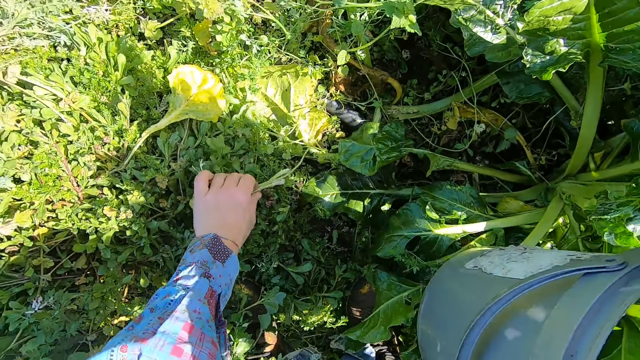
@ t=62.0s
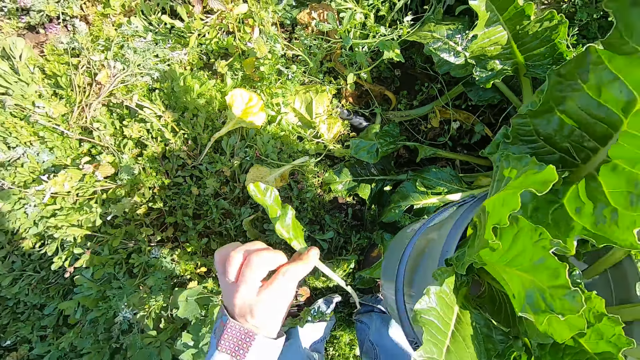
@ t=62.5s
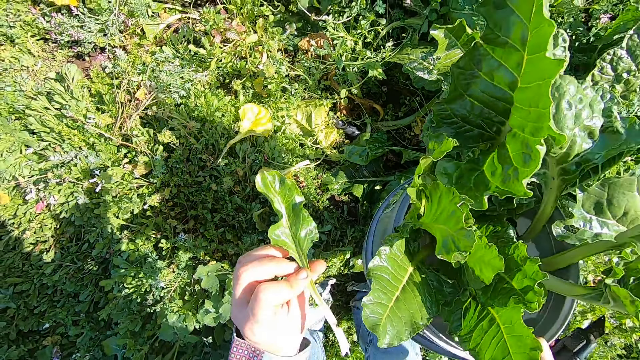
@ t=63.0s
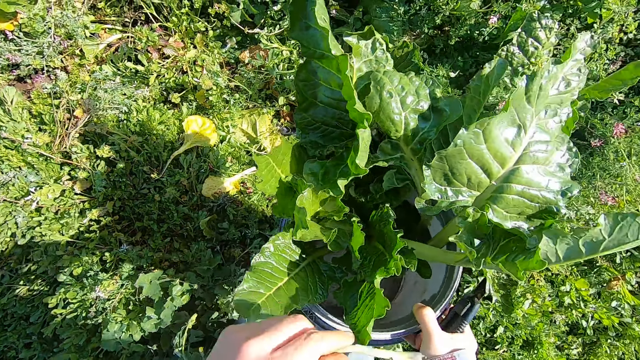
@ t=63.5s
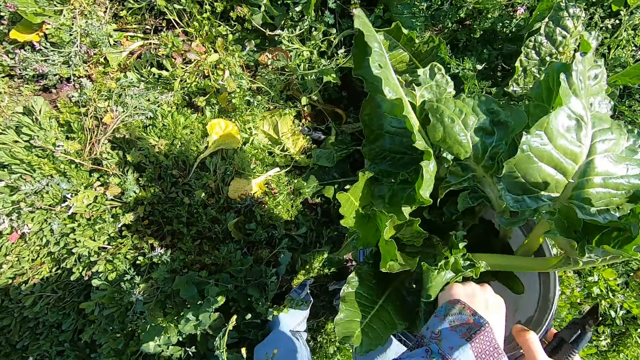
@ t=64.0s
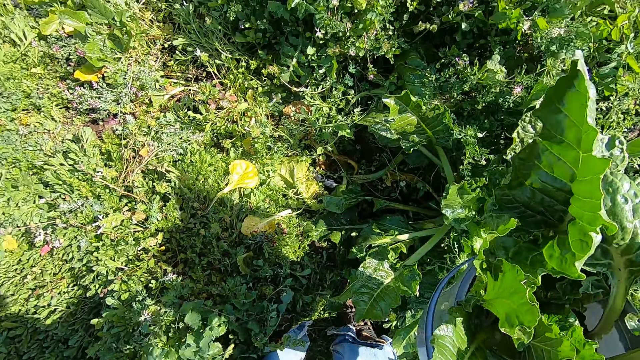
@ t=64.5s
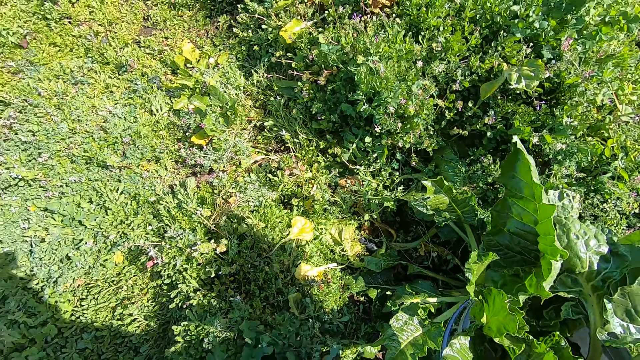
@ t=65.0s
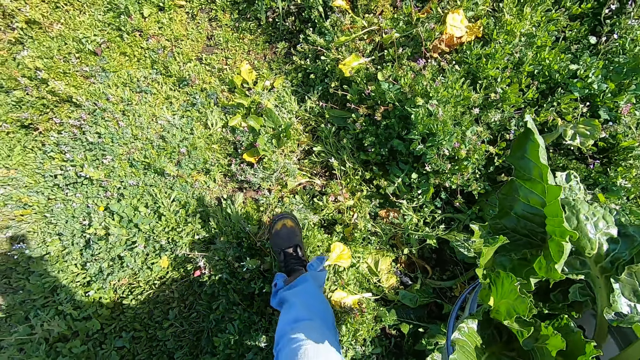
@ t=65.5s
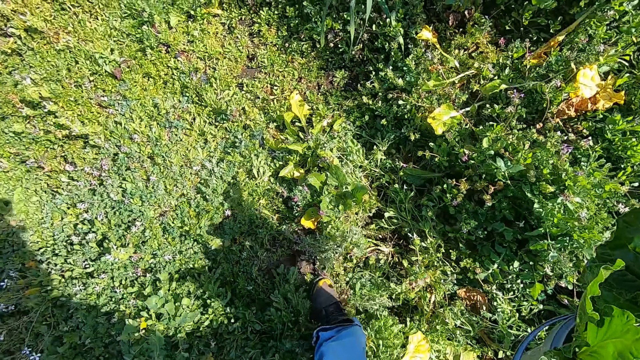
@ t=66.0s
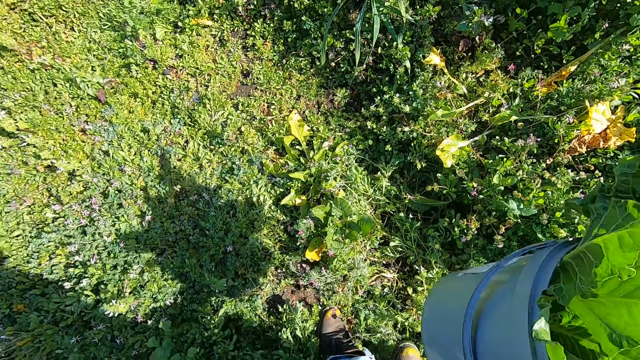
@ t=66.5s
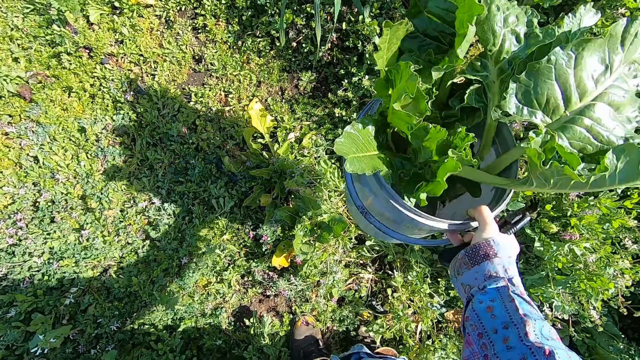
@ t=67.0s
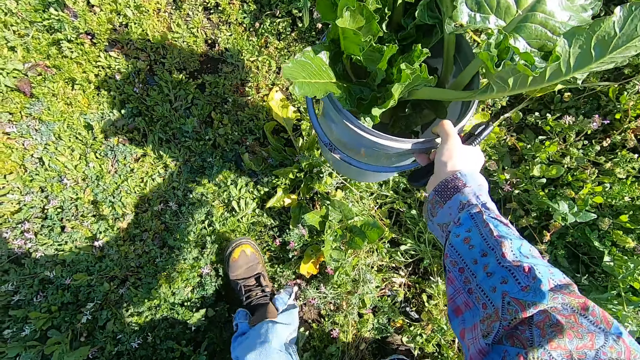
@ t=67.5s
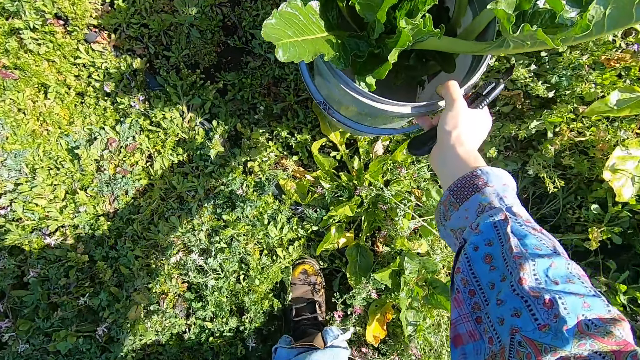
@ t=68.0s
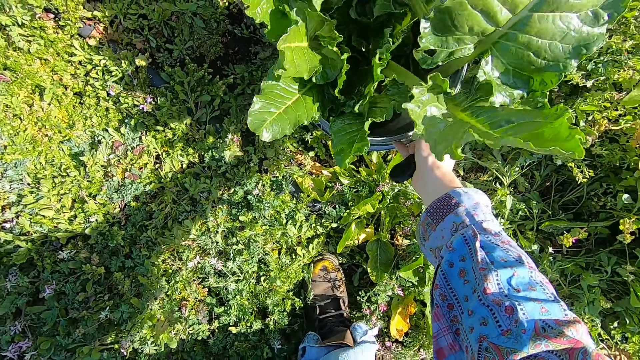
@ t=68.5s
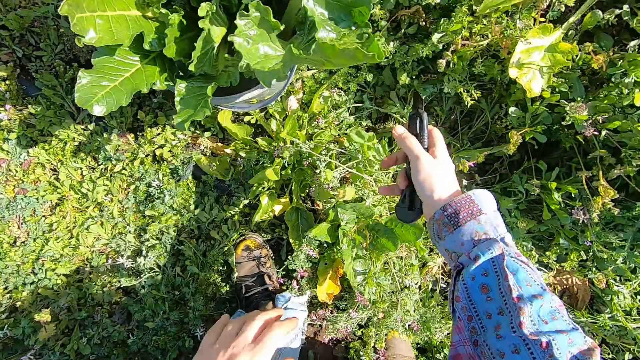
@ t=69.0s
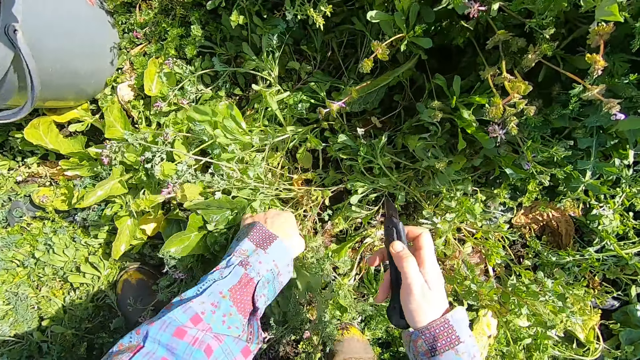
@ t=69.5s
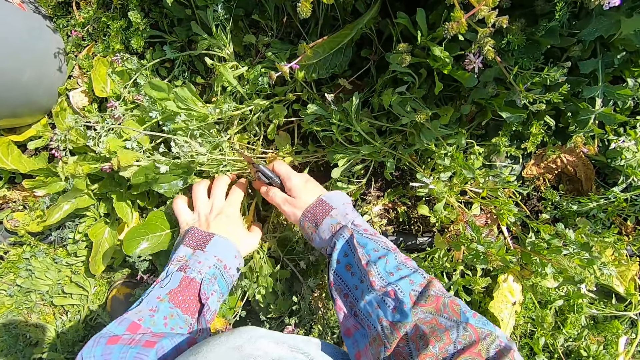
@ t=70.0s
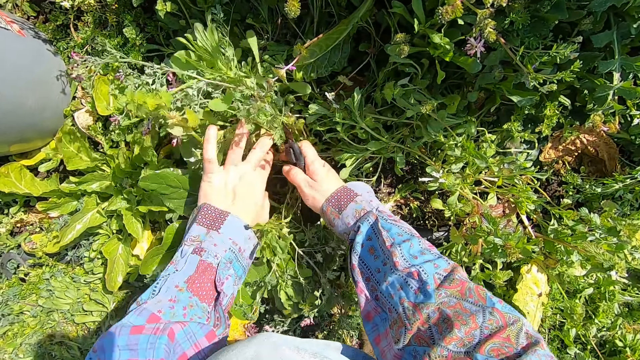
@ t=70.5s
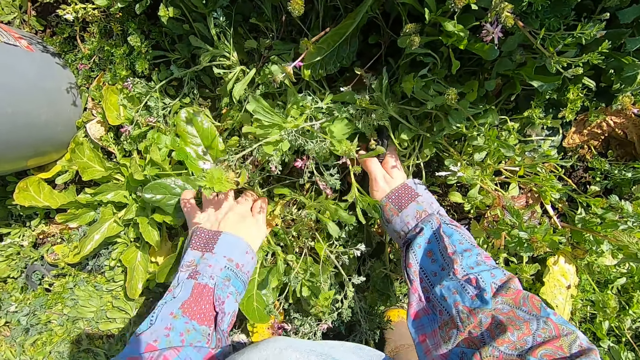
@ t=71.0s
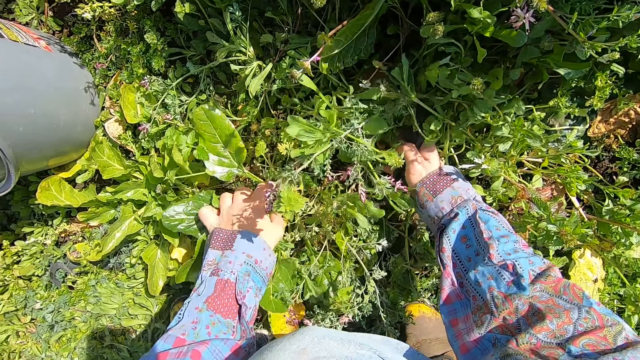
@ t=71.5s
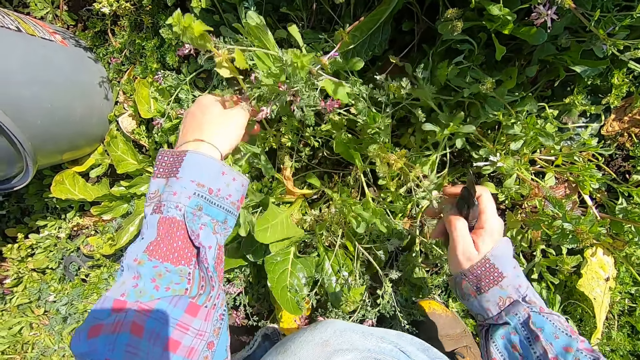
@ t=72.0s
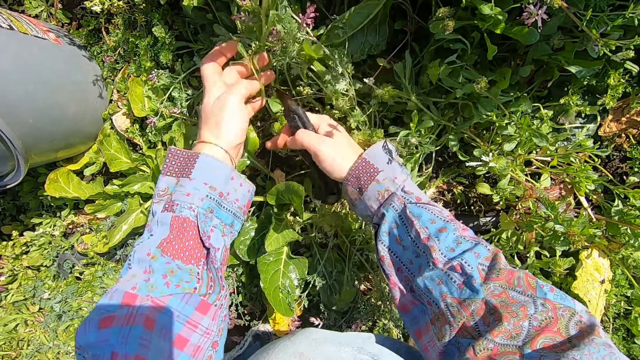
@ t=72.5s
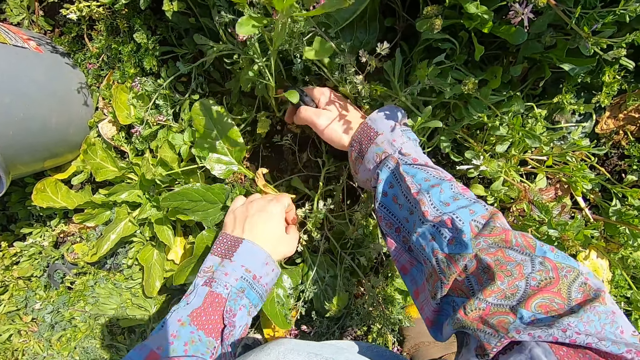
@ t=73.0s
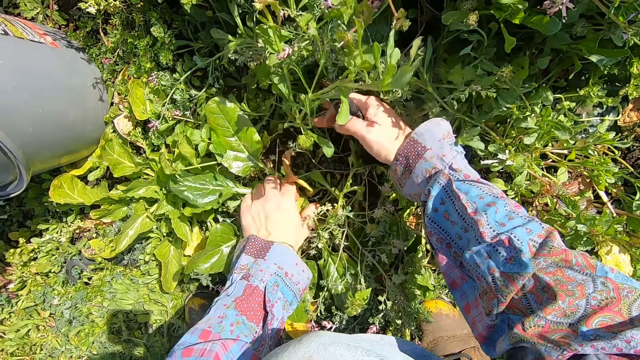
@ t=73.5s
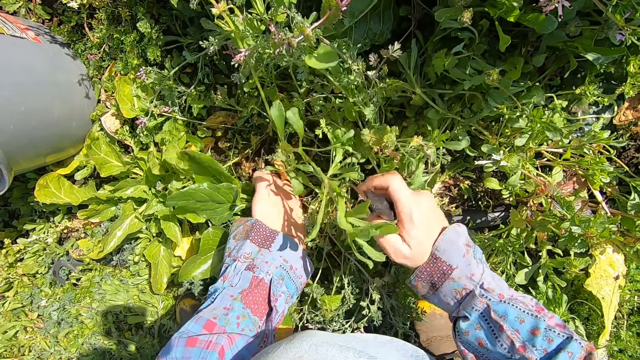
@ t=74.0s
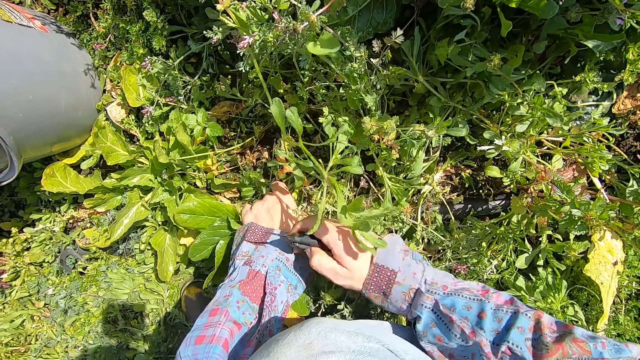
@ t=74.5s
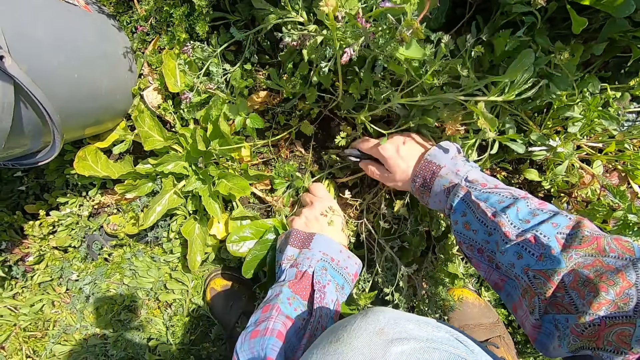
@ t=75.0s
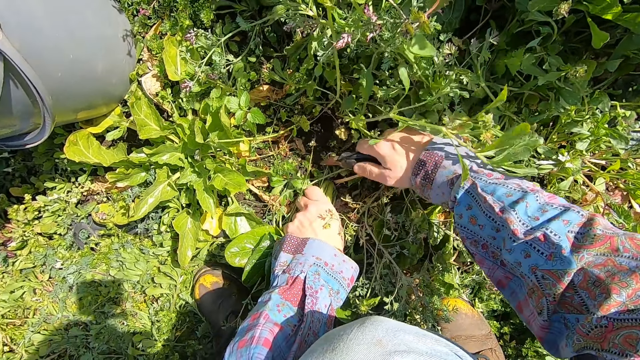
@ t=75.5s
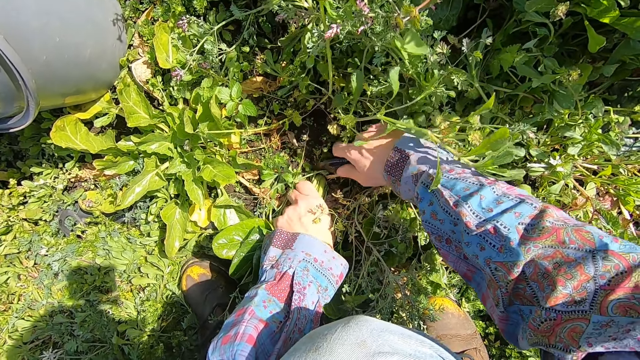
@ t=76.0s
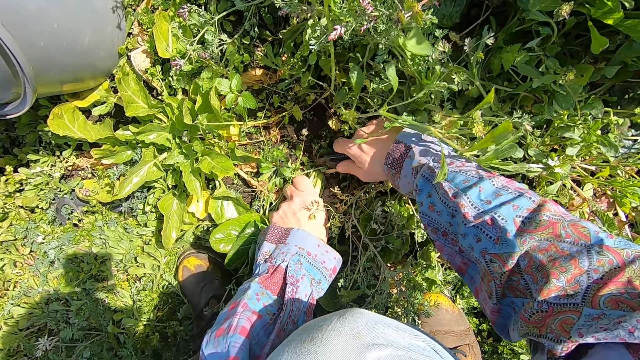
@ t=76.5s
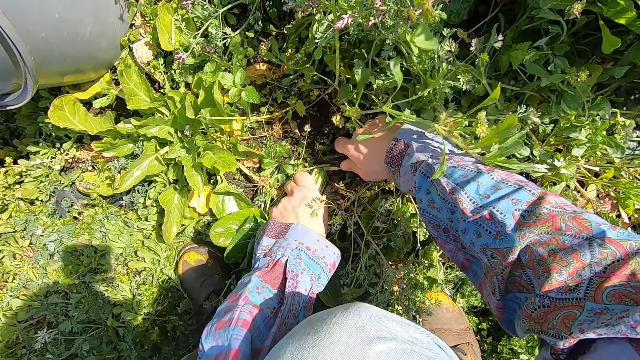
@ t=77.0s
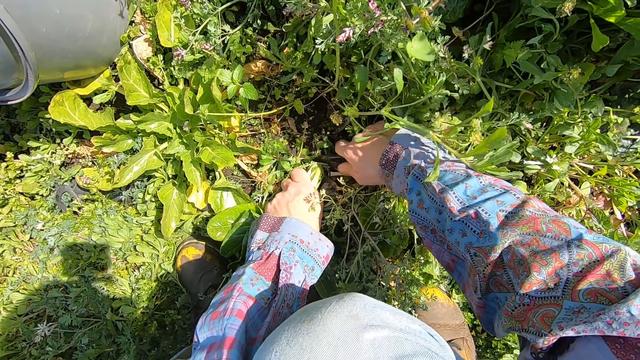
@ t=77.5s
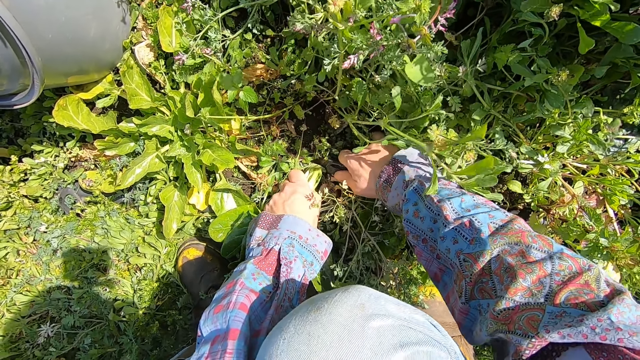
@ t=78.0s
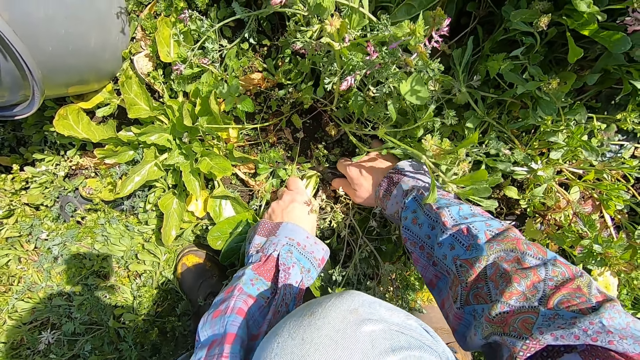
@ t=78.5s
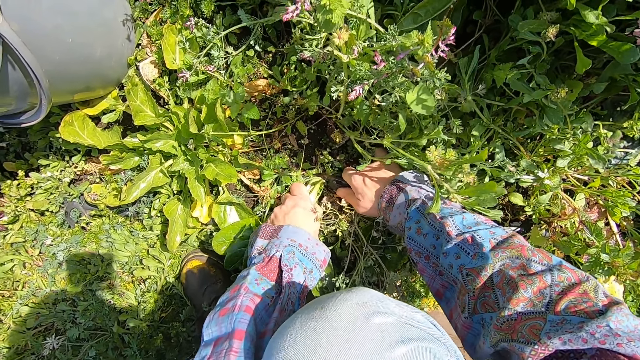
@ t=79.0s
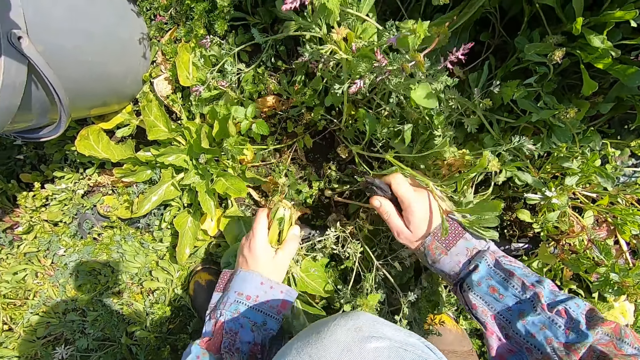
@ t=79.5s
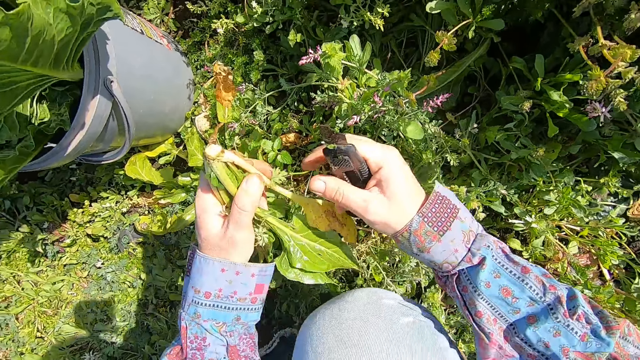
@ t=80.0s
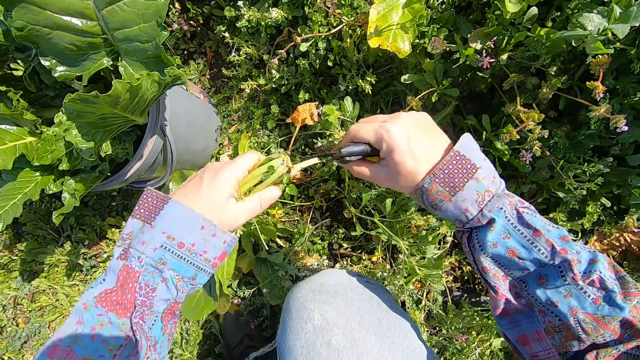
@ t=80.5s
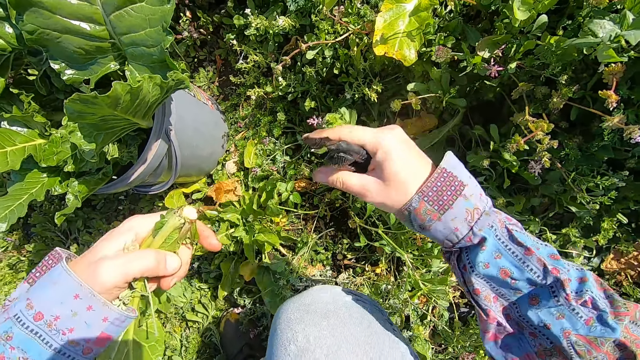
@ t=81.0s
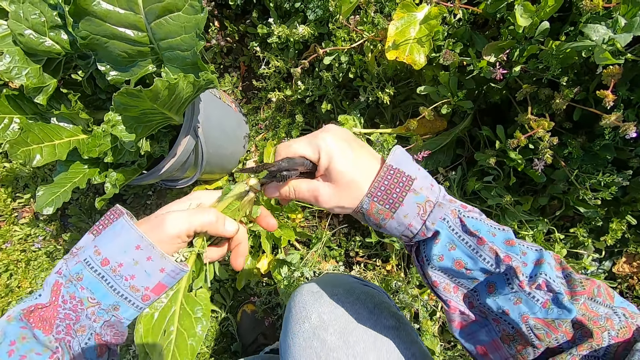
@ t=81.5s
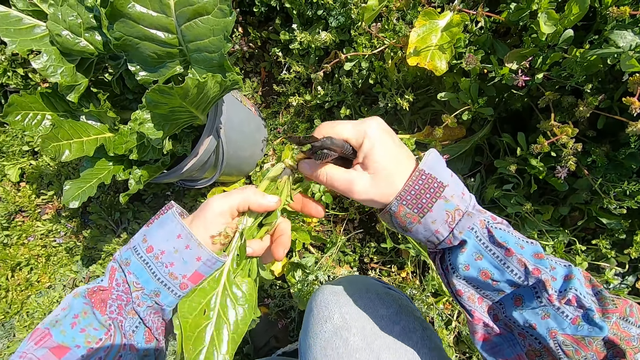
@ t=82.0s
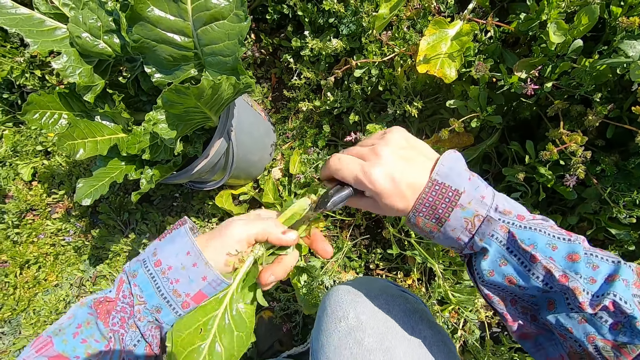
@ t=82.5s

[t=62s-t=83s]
The camera wearer picks the leaf. He drops the chard leaf into the bucket. He walks forward in the garden. He drops the bucket on the floor. He separates plants with both hands. He holds the plant. He cuts a chard with the cutter. He removes the chard with his left hand. He breaks away bad branches from the chard with his right hand. He throws the leaf away.
